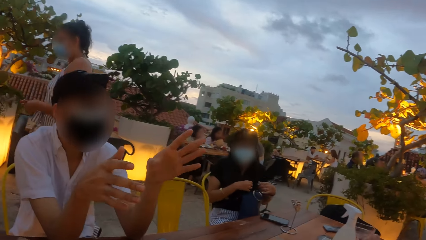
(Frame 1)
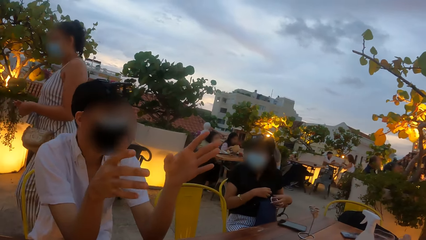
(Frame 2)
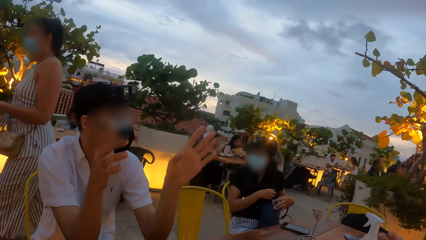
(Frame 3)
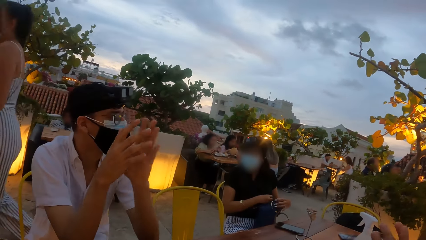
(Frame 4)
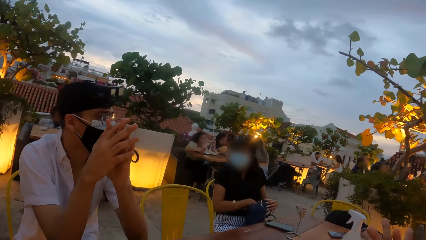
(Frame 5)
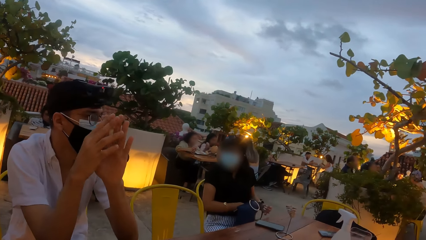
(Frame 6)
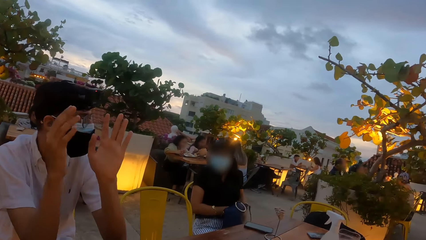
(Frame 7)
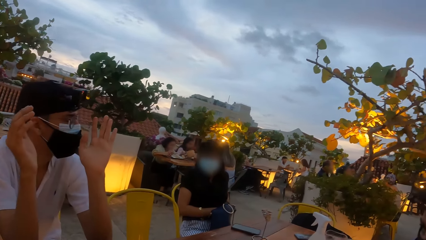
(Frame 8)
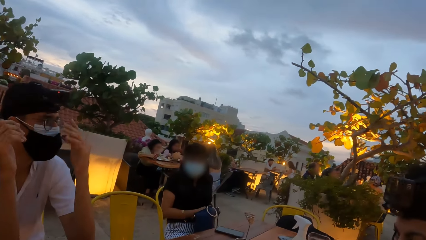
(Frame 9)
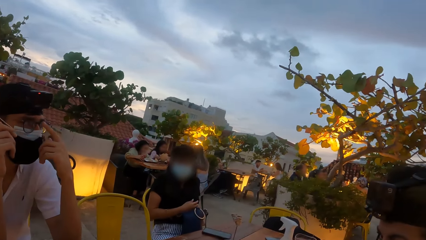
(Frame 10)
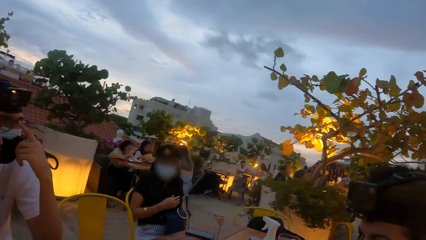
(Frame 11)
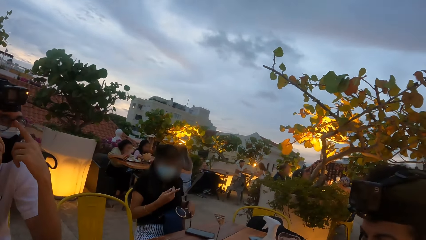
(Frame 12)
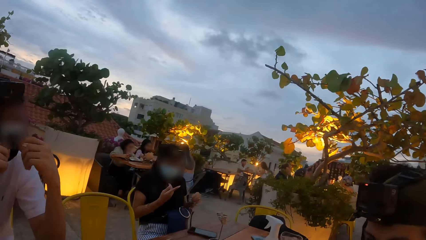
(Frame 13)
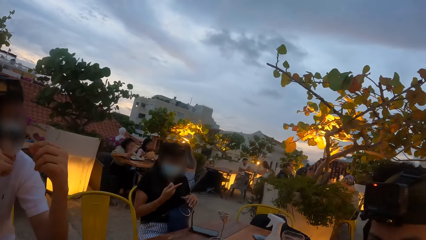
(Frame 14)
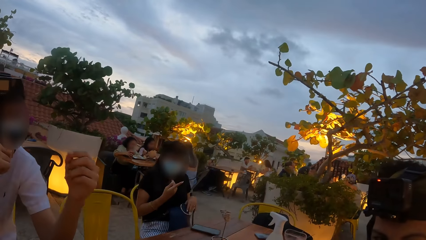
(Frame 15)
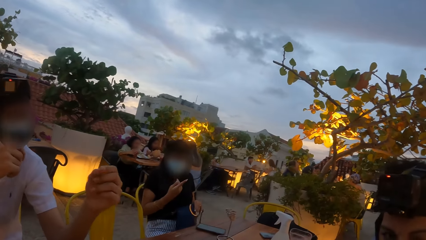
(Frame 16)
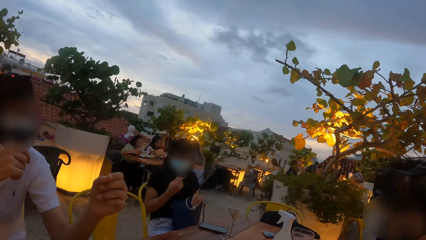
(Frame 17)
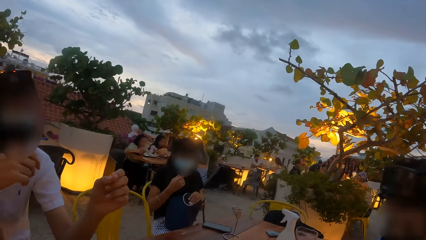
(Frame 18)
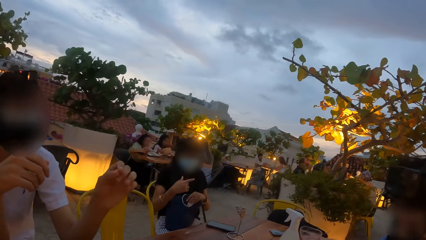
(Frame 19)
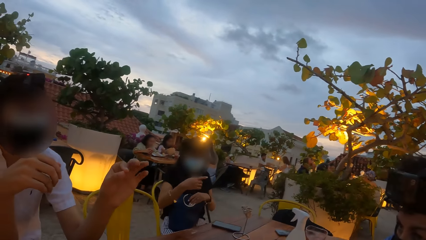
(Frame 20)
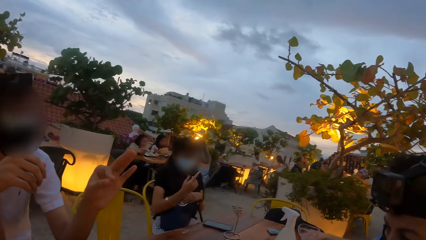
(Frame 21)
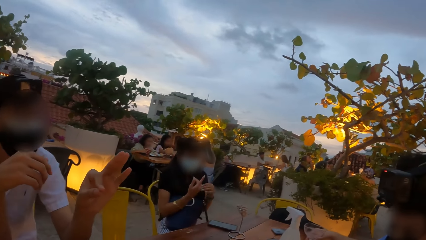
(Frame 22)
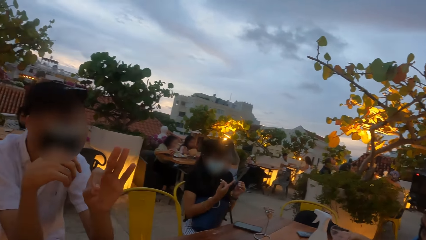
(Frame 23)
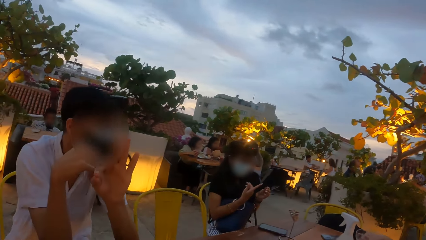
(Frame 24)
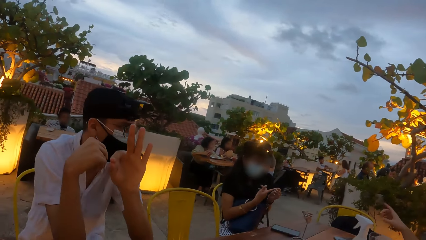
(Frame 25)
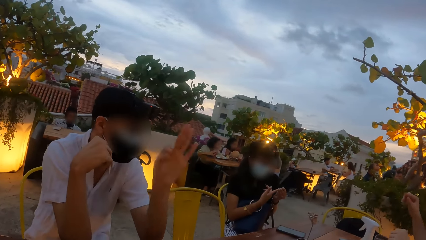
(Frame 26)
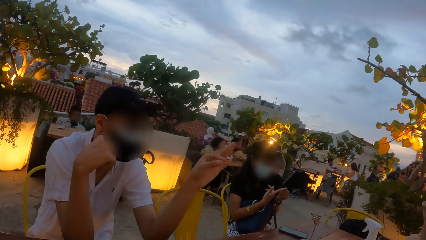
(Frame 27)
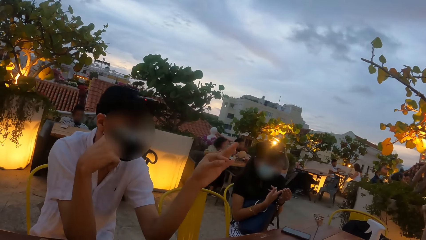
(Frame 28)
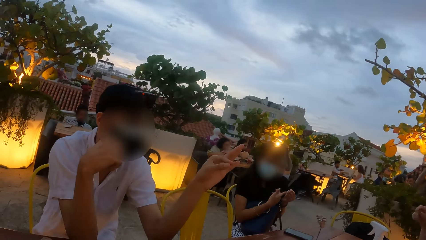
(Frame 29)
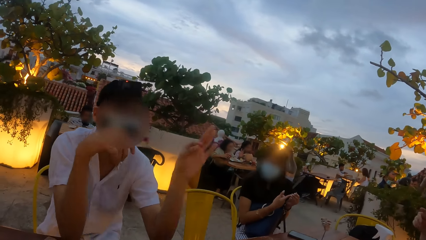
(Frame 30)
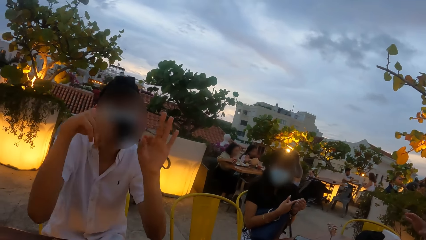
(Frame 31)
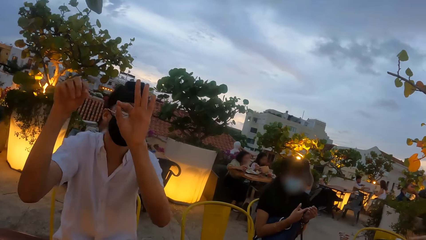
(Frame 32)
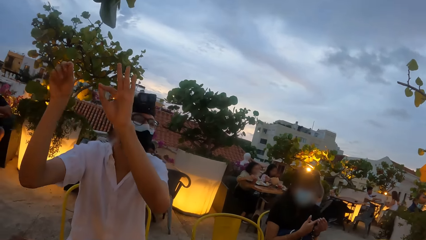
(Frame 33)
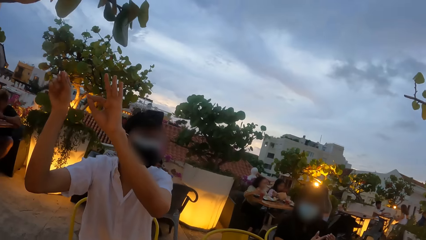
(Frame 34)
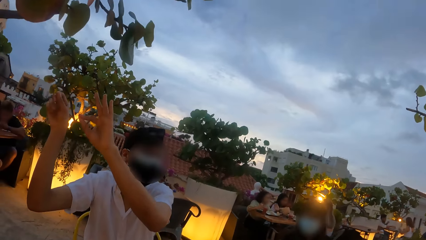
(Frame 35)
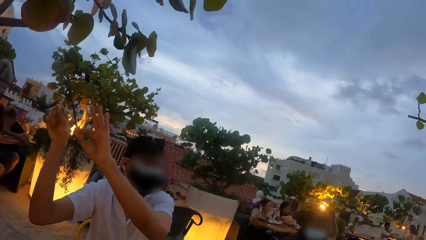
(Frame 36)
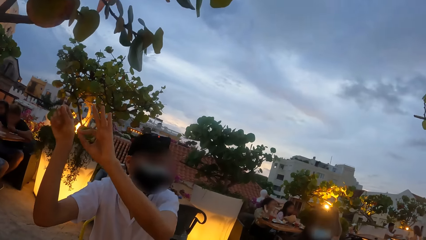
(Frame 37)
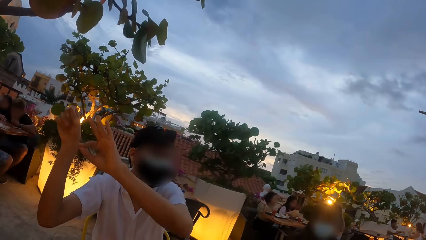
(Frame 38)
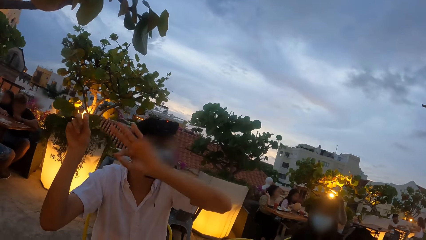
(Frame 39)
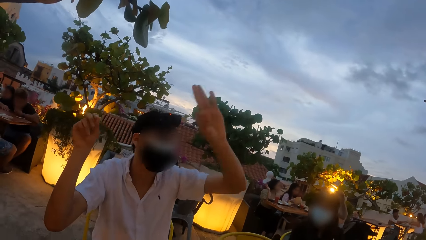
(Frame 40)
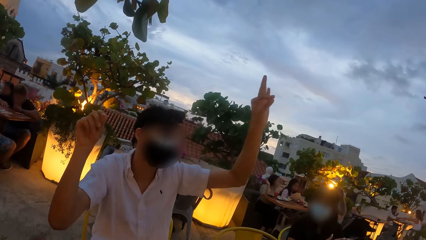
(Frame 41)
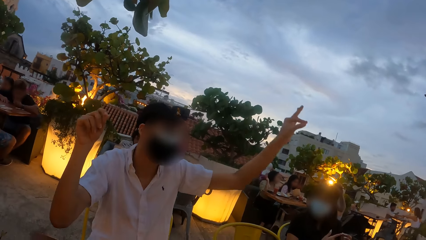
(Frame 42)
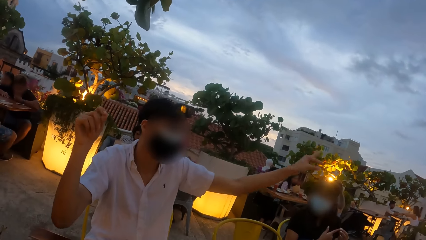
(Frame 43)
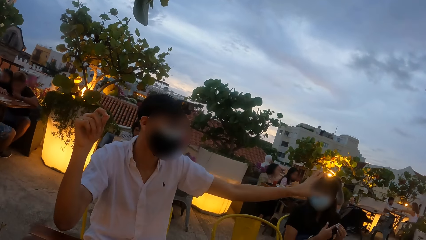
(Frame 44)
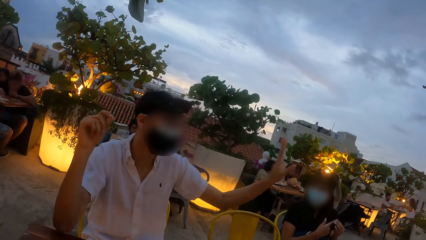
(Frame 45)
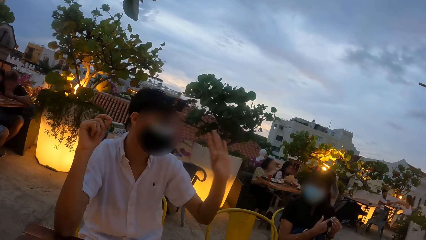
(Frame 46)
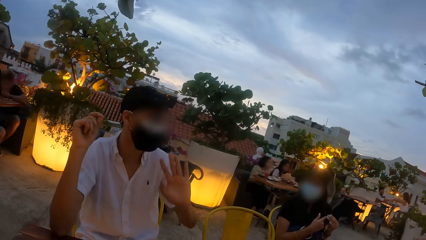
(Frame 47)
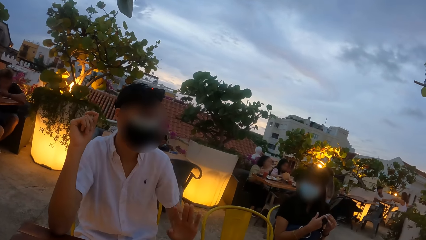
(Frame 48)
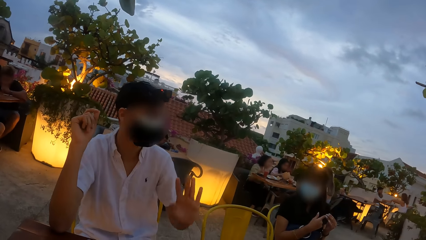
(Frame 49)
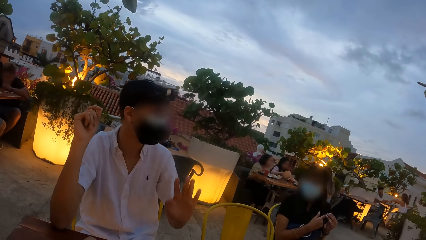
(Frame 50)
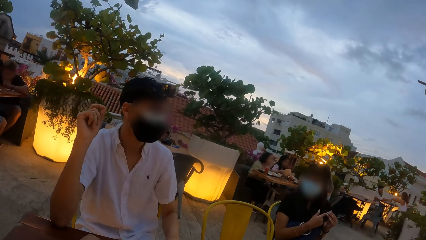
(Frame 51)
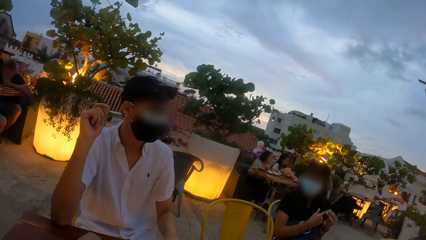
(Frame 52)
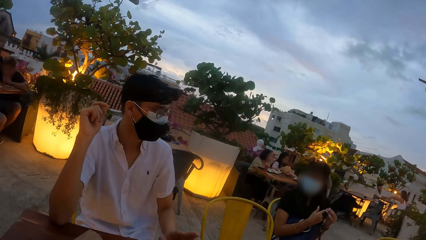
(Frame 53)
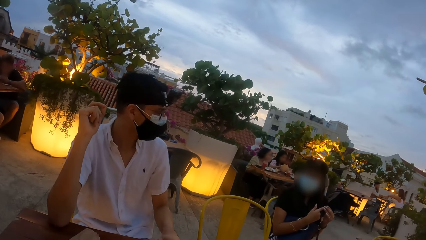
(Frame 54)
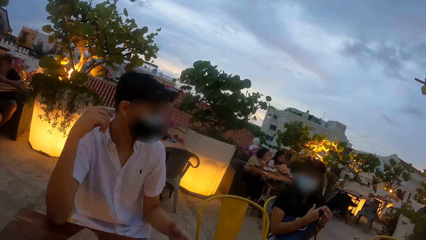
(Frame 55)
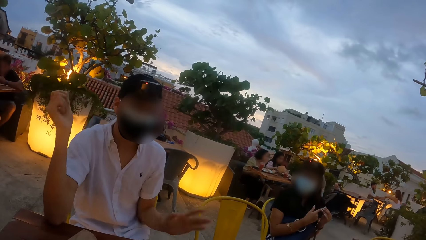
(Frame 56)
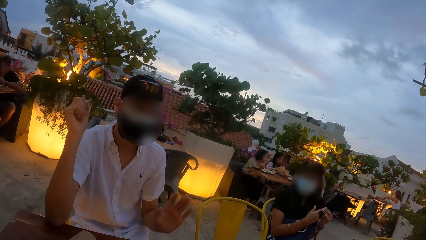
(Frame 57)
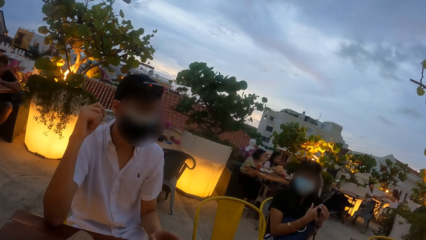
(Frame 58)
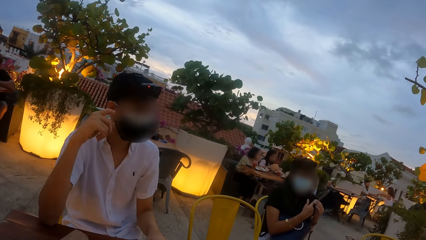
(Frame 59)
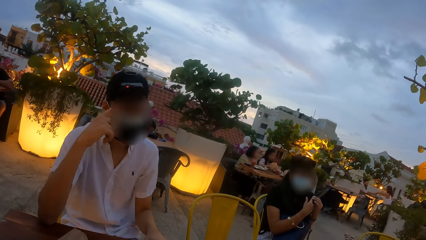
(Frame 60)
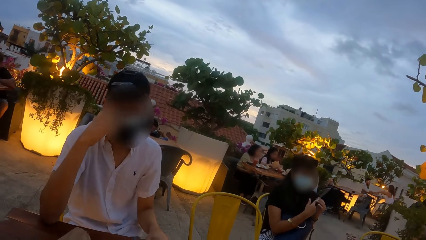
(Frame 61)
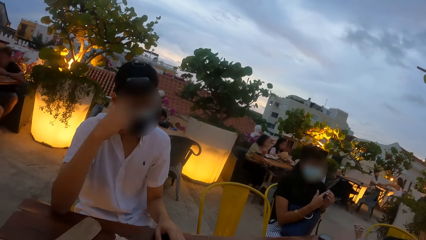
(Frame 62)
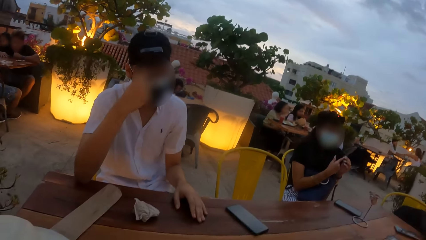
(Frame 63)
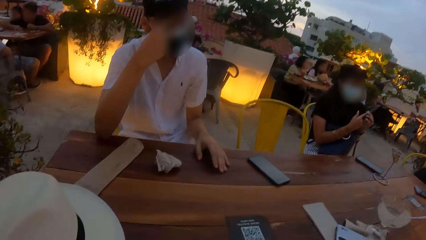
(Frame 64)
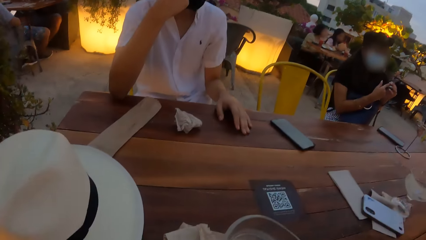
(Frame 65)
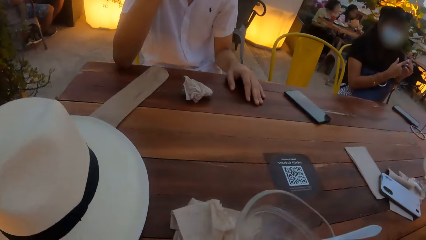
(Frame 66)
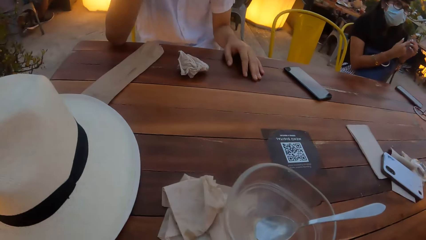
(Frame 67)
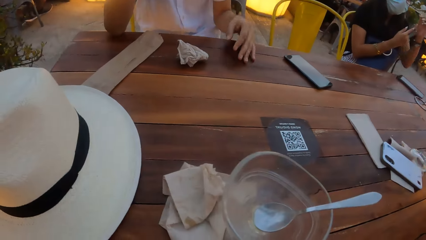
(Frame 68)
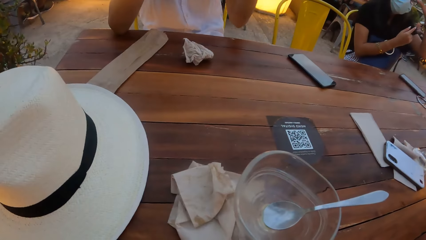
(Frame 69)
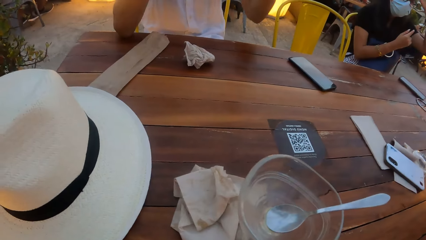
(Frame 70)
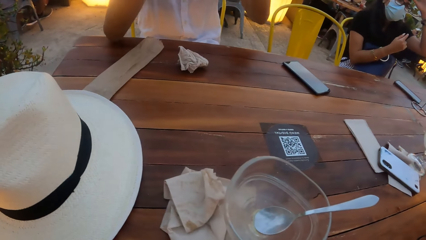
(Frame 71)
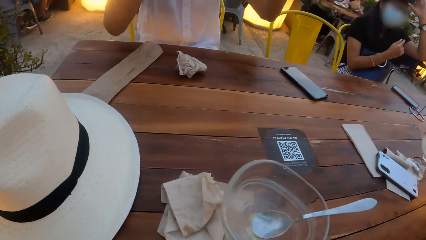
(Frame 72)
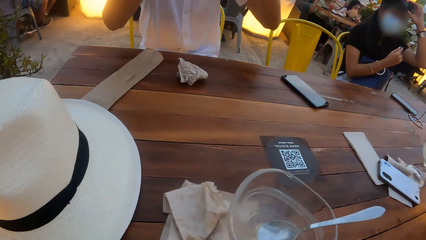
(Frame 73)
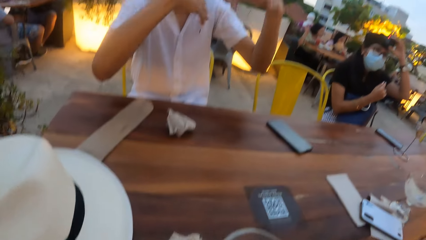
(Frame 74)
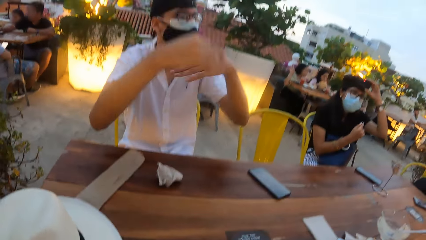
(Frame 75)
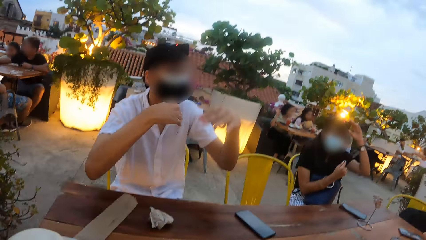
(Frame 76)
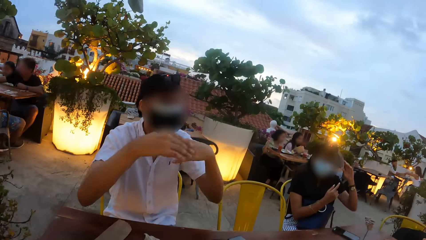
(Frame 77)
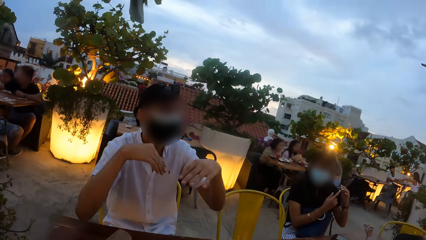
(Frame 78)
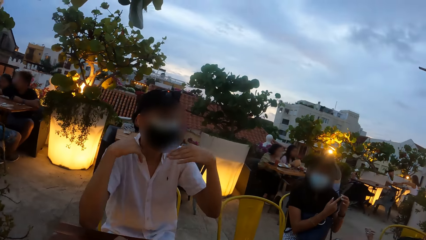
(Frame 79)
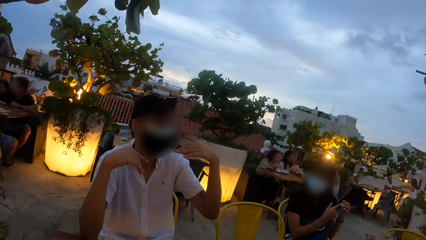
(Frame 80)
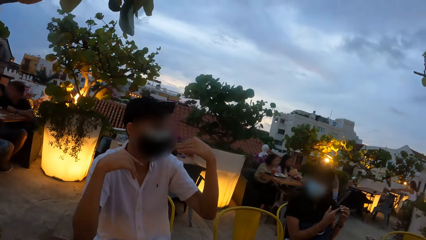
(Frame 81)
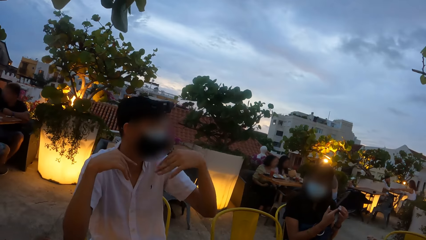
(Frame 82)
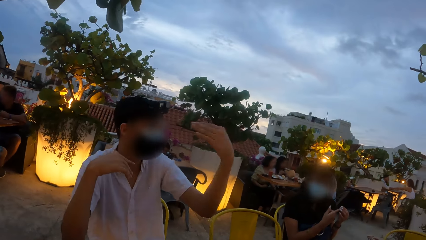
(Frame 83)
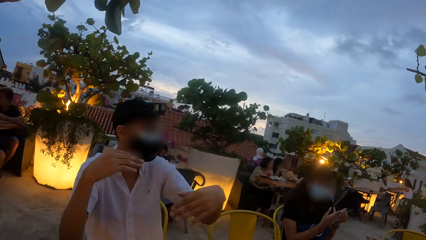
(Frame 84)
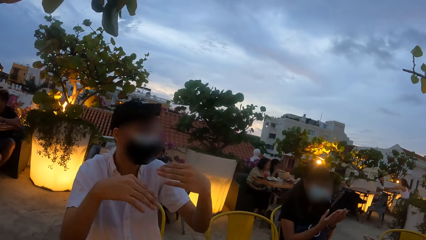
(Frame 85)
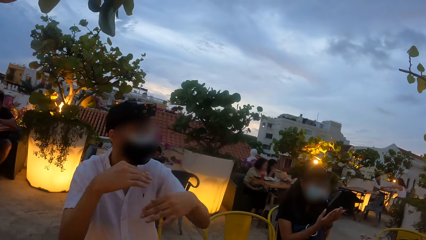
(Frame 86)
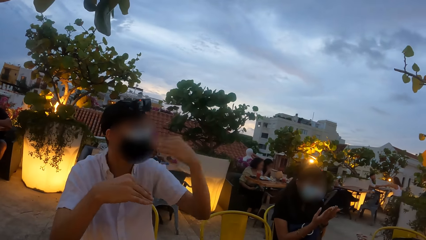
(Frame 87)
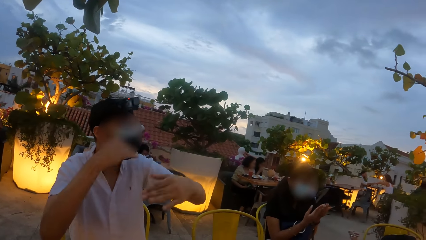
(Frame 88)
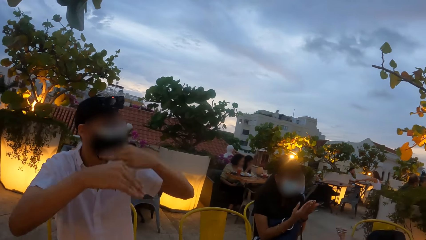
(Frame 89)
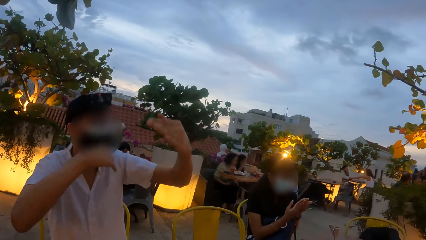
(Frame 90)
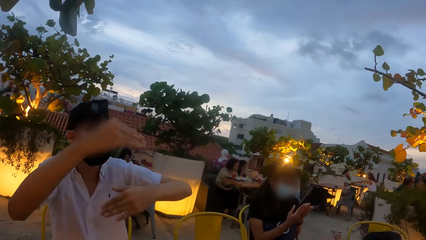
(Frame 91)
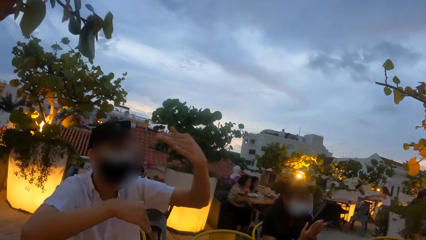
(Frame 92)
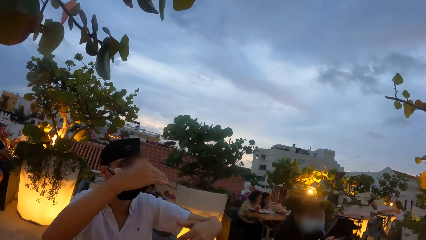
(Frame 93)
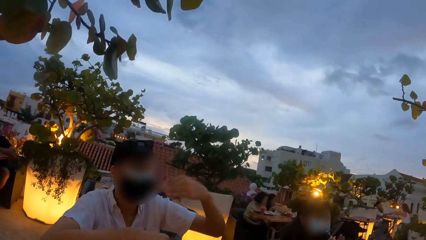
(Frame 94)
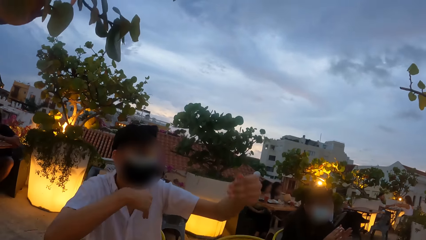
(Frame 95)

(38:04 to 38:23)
The woman adjusts the bag on her lap with her left hand. The man clasps both hands together. The woman picks up the bag from her lap with her left hand. The woman clasps the bag to her stomach with her right hand. The man gesticulates with his left hand. The woman picks her right index finger with her left hand. The man gesticulates with both hands. The man touches his face with his right hand. The man gesticulates with both hands. The woman adjusts the camera on her head with her left hand. The woman picks her right index finger with her left hand. The woman places both hands together.
